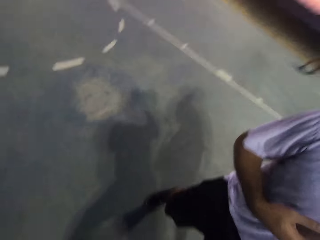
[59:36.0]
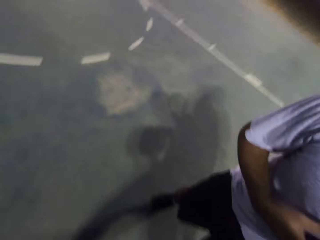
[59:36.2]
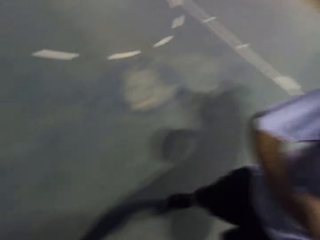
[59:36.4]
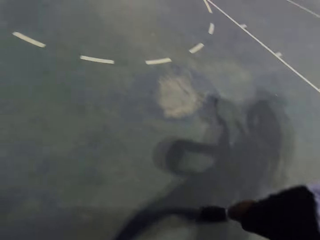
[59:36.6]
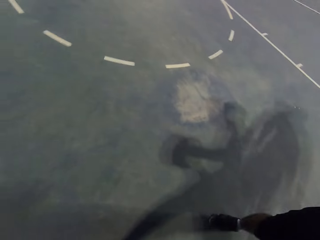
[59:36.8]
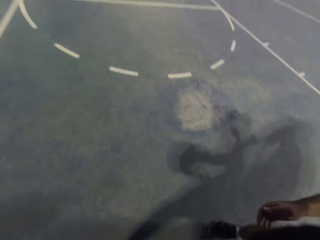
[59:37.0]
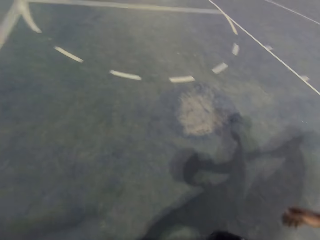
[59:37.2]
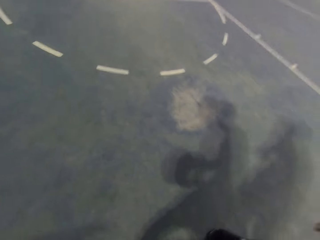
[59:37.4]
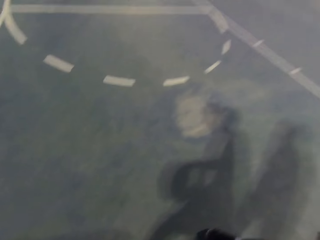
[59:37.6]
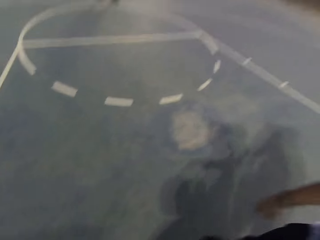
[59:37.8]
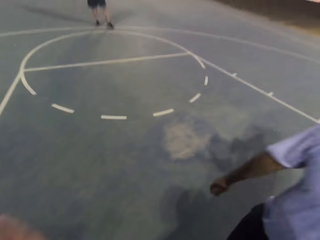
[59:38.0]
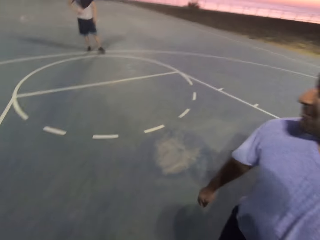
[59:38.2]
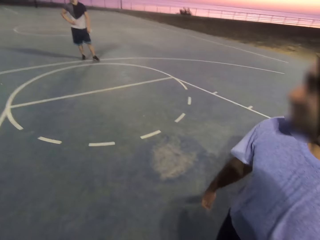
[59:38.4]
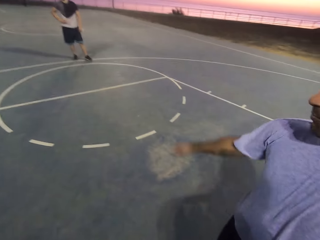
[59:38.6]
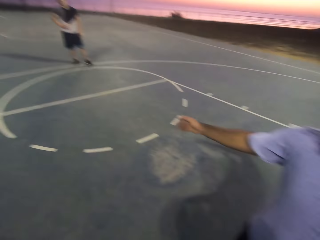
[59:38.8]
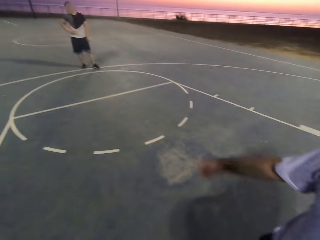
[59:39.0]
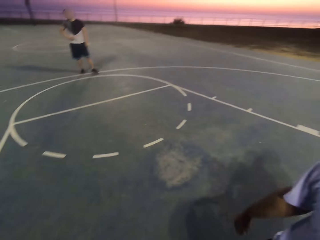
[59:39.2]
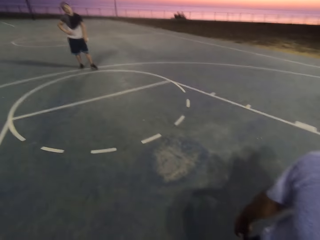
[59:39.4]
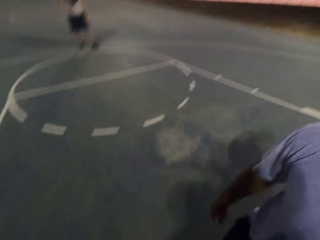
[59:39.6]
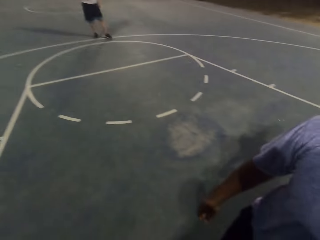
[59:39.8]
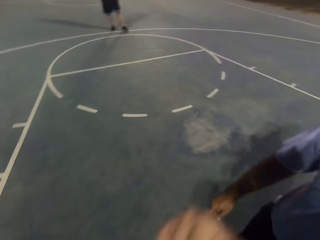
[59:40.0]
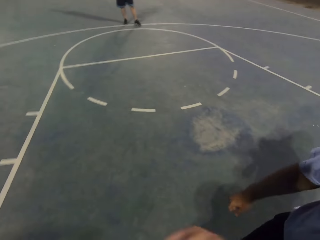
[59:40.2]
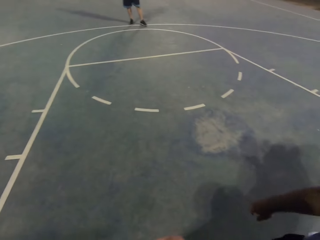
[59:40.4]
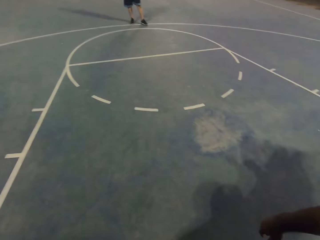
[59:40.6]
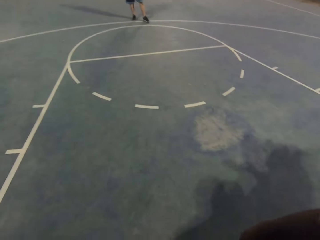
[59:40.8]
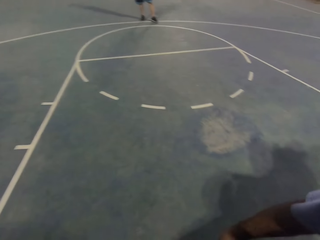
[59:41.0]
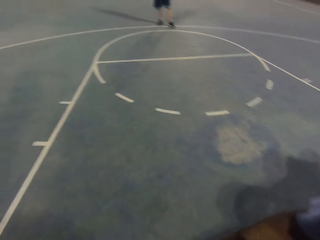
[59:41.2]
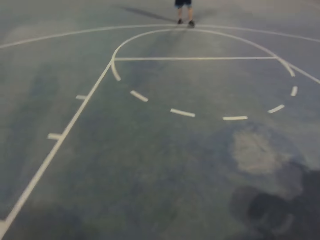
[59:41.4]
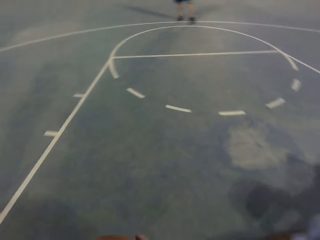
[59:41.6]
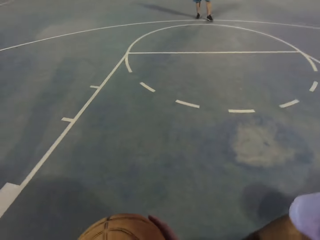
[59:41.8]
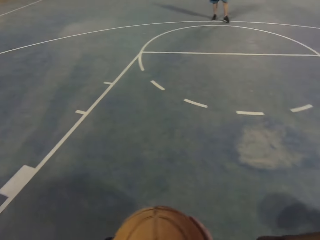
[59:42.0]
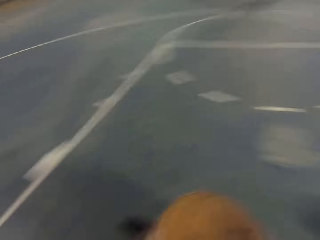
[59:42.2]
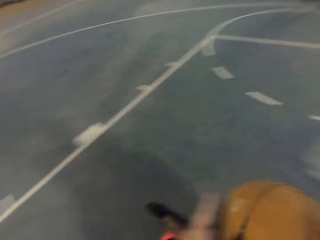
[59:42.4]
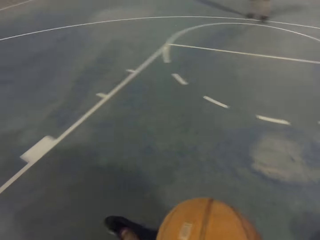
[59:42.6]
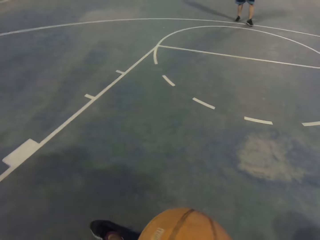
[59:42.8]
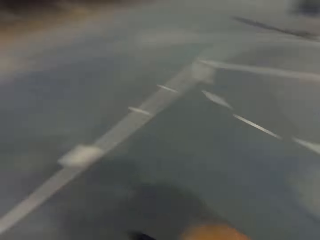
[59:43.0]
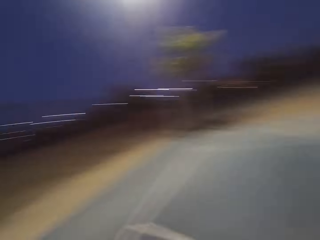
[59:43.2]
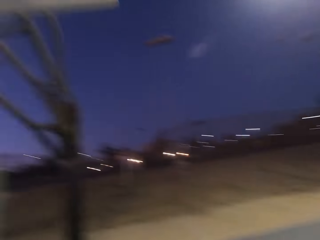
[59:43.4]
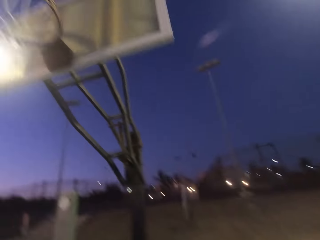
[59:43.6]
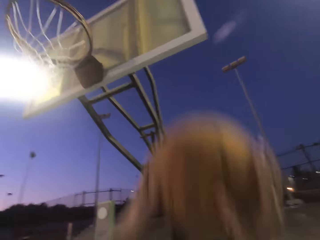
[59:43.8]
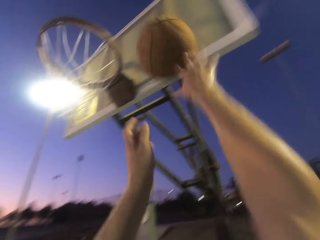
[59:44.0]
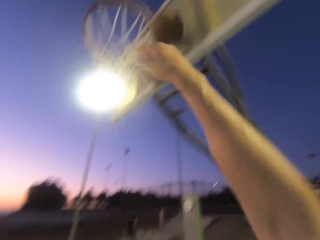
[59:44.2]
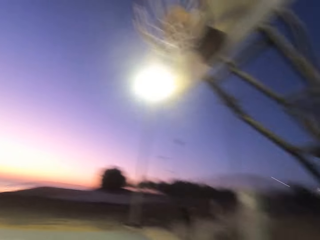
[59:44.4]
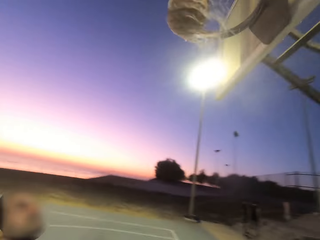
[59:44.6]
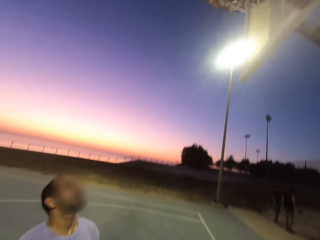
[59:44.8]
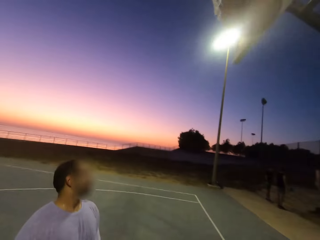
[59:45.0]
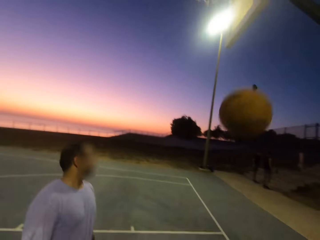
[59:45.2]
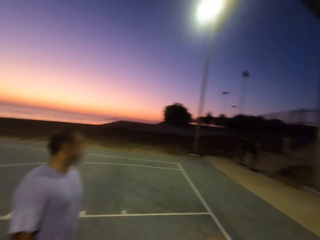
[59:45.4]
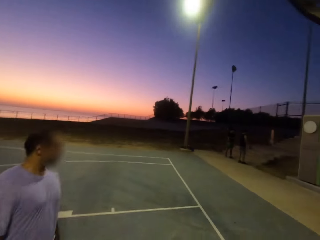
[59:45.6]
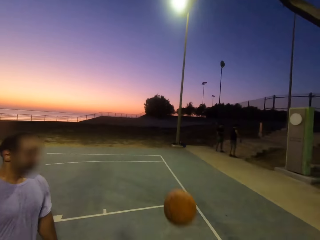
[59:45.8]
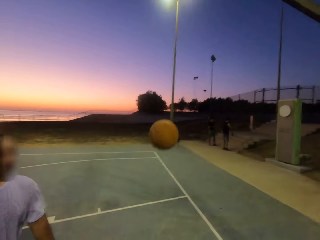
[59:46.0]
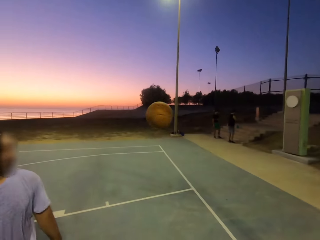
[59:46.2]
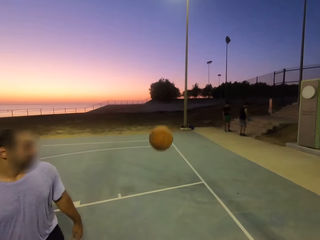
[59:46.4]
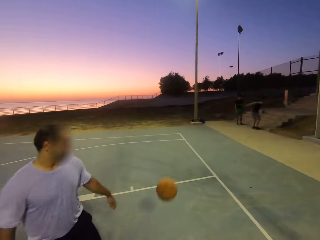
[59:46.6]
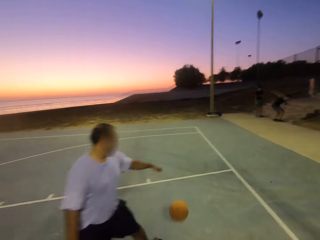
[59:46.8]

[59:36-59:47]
The camera wearer throws the ball into the net.

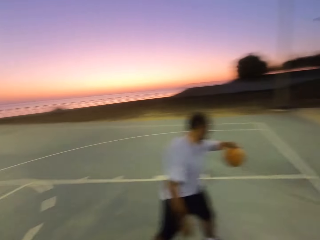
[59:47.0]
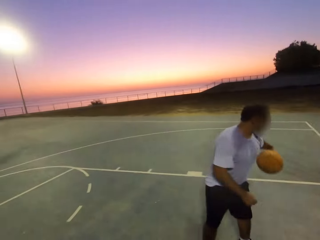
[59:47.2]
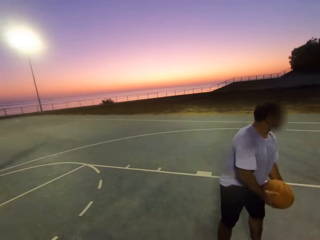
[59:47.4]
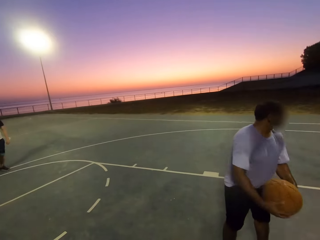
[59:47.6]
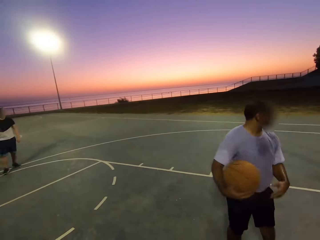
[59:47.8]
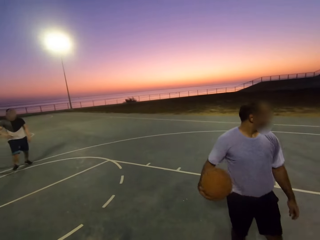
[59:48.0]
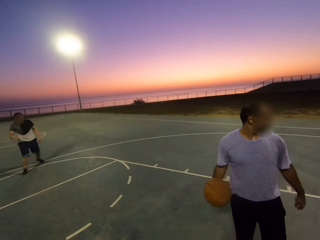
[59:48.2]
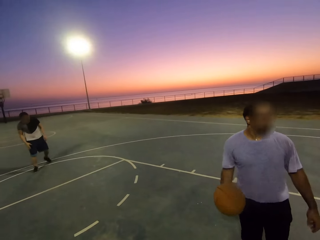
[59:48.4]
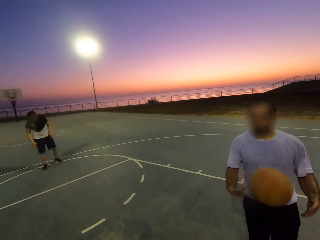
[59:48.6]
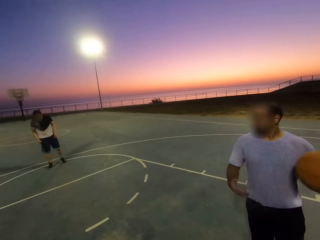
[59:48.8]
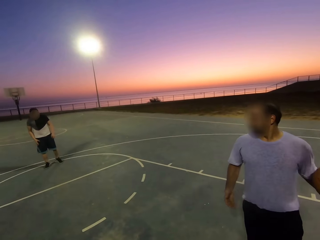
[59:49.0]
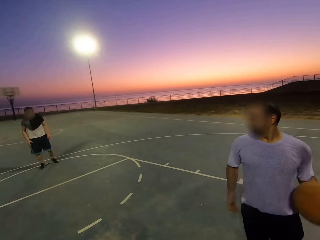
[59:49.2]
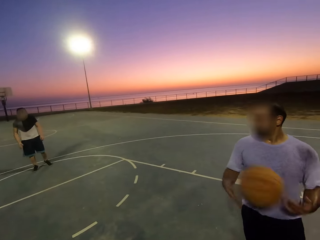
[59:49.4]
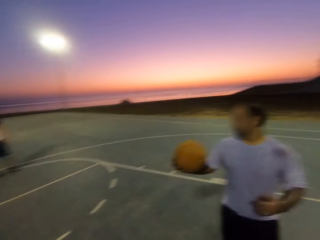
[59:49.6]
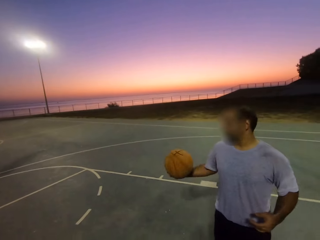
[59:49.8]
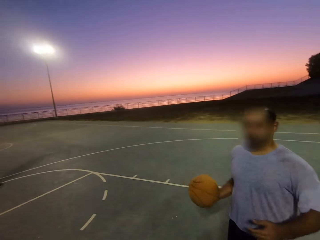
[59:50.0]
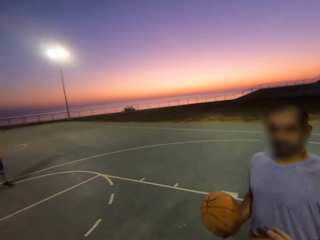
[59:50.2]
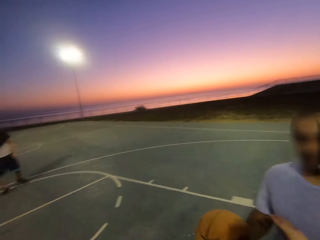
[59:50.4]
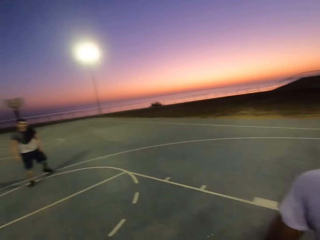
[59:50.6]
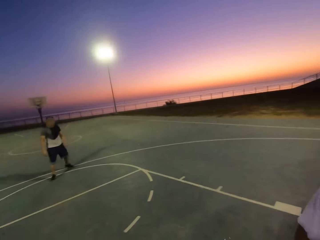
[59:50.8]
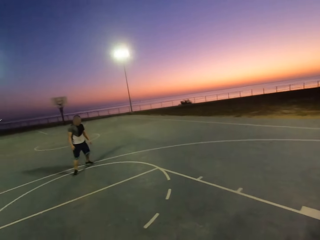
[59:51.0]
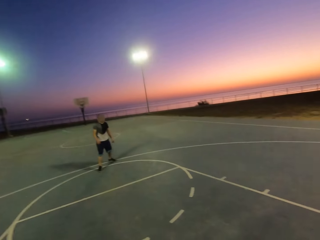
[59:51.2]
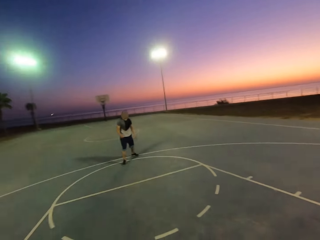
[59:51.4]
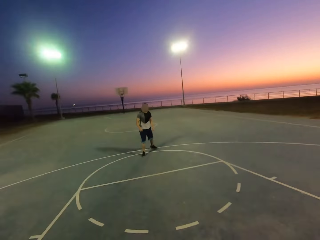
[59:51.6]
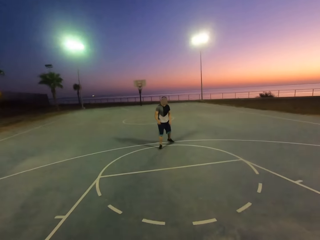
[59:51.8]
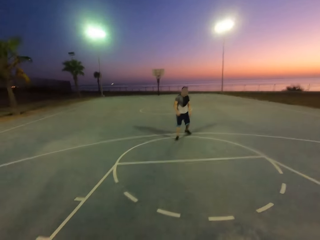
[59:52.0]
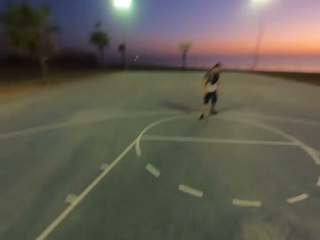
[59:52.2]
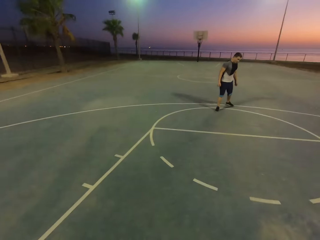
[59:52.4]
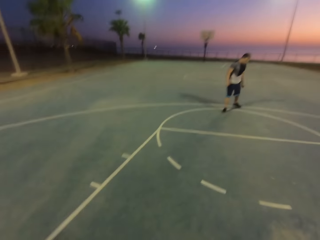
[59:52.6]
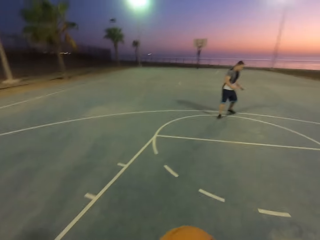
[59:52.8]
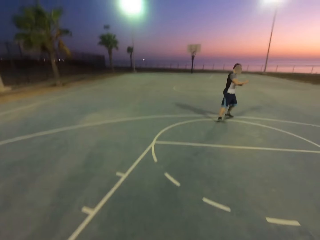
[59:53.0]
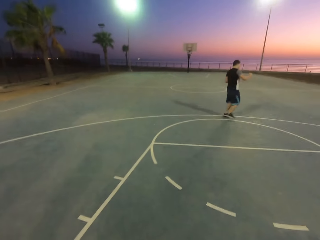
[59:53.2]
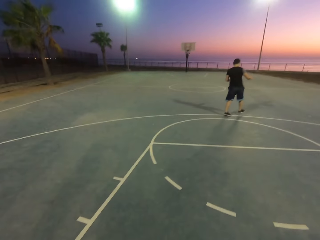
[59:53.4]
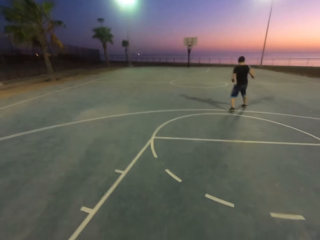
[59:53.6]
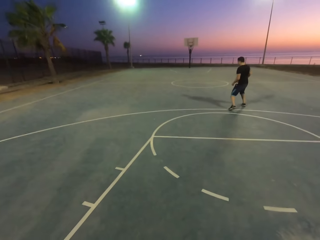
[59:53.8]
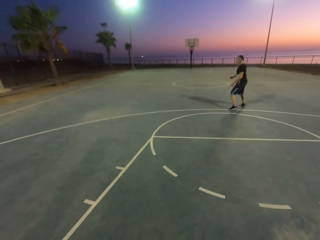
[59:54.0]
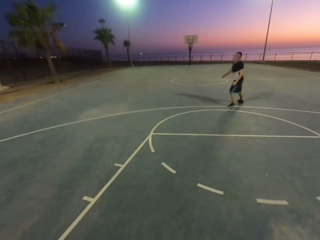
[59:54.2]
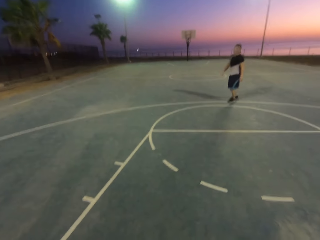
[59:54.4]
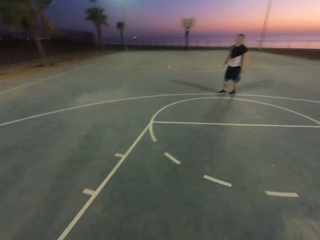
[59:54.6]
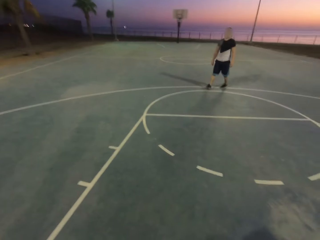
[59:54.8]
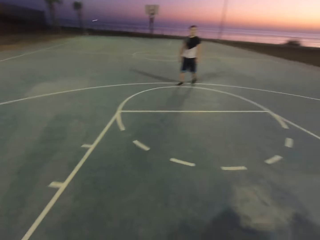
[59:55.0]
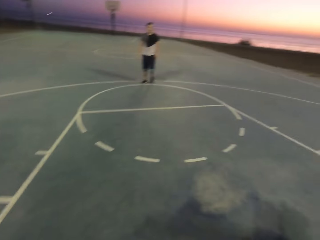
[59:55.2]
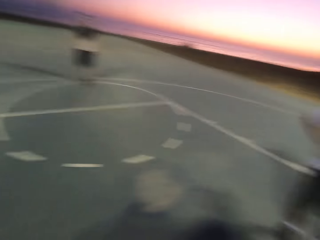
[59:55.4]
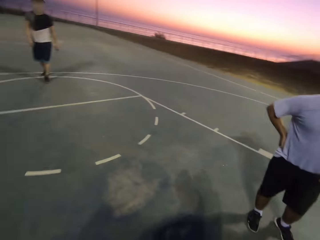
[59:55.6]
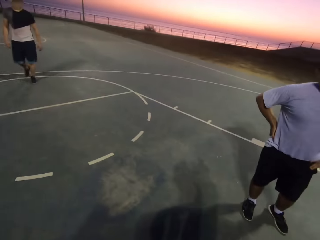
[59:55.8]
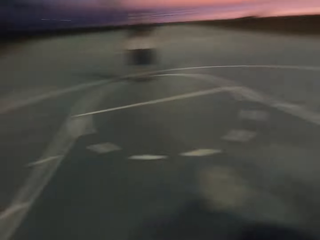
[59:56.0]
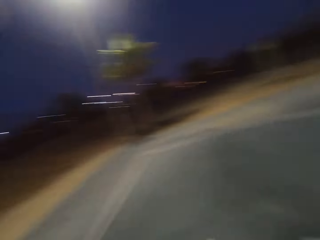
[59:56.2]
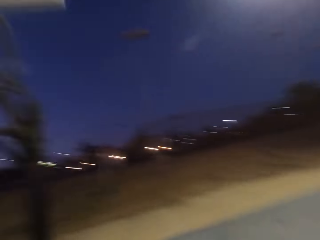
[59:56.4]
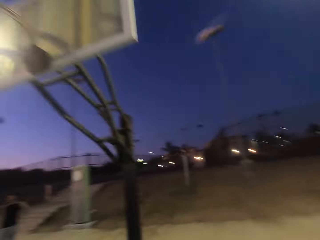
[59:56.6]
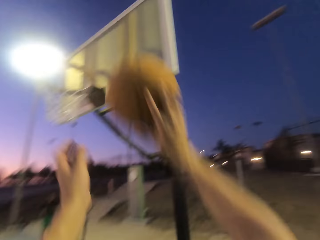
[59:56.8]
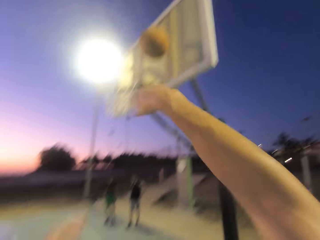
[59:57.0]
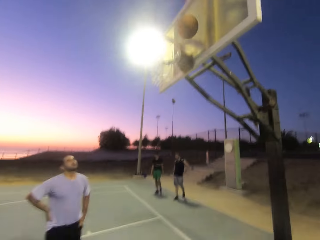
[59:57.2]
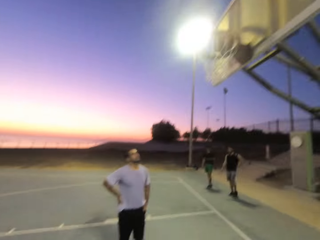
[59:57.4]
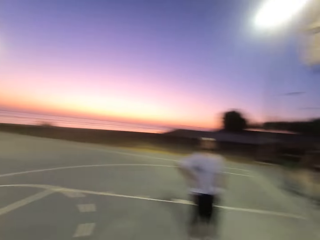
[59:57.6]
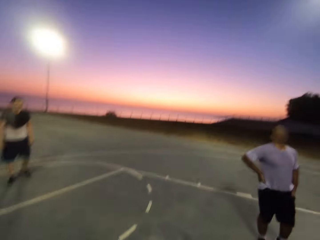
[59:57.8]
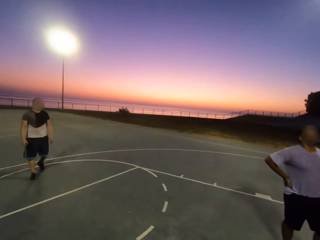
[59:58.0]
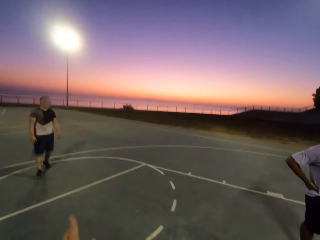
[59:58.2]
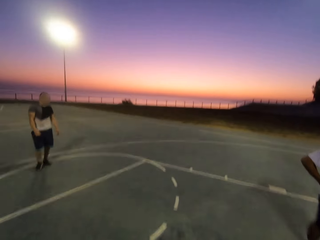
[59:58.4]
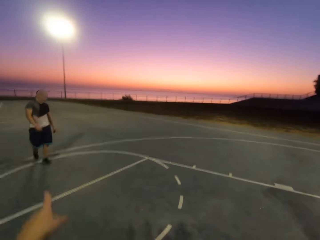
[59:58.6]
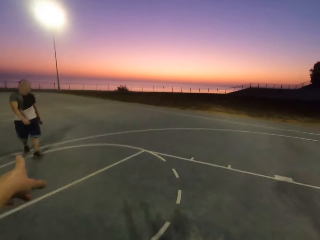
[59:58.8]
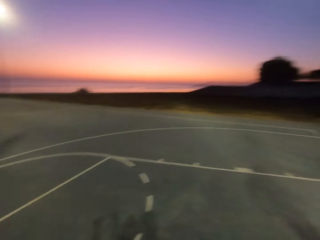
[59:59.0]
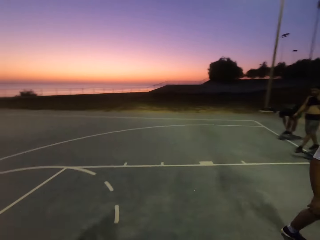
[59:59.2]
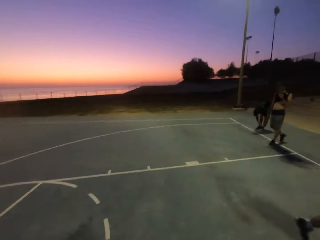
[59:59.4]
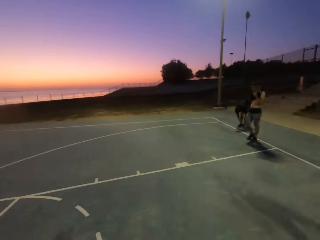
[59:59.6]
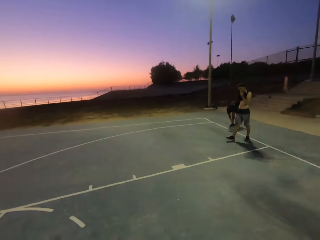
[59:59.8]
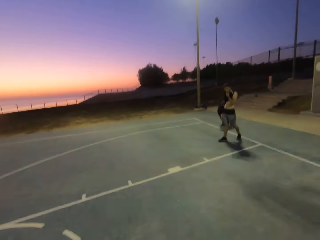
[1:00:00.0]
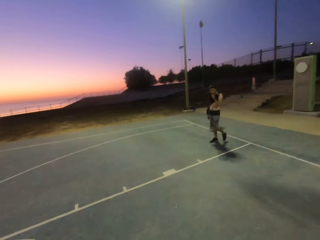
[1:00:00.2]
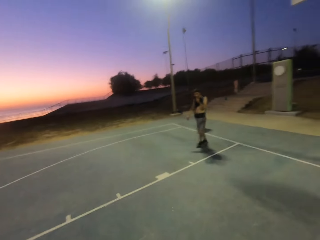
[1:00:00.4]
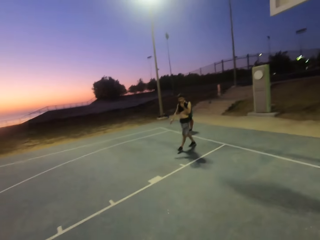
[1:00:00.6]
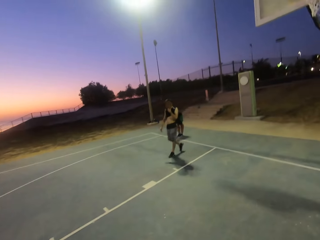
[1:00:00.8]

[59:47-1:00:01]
A man picks up the ball and holds the ball. The man tosses the ball on his hands and gives the ball to the camera wearer. The camera wearer throws the ball into the net. They interact.
